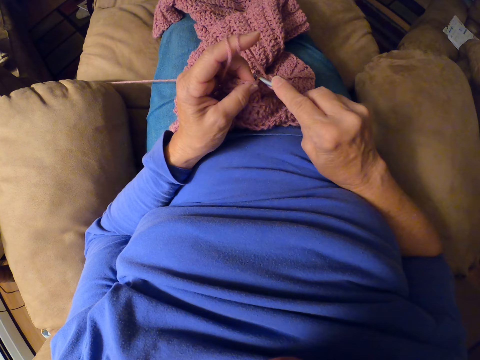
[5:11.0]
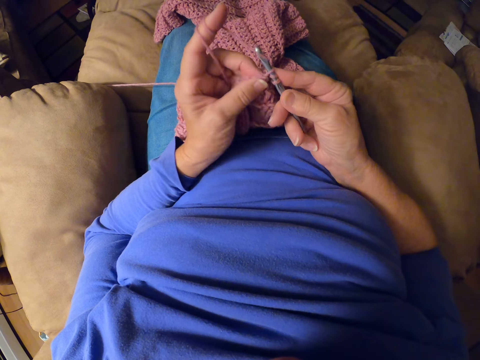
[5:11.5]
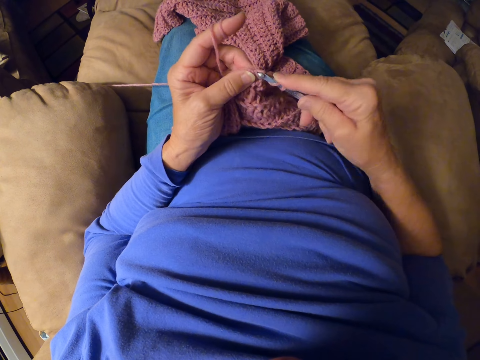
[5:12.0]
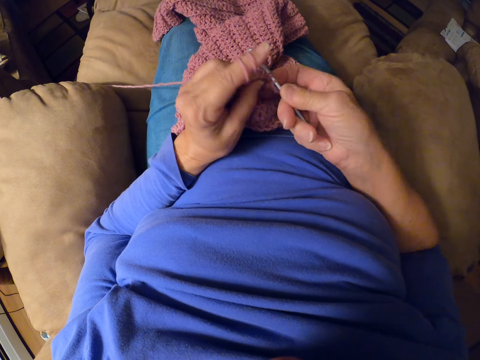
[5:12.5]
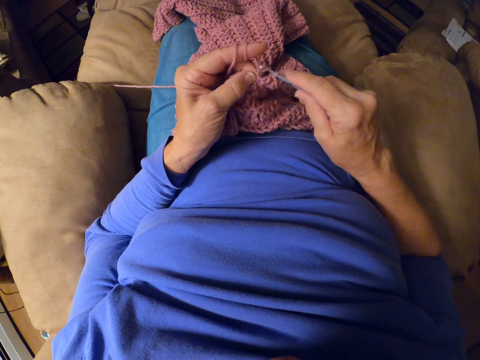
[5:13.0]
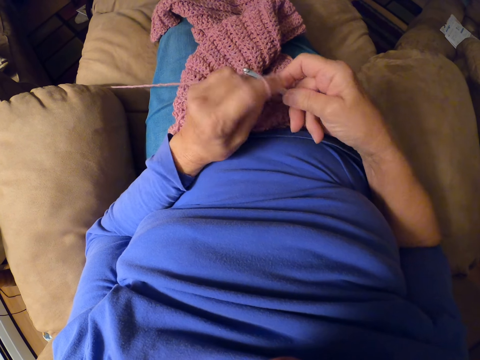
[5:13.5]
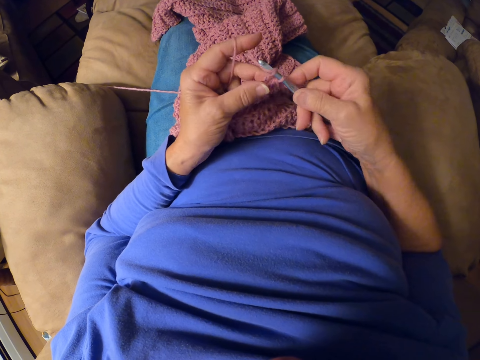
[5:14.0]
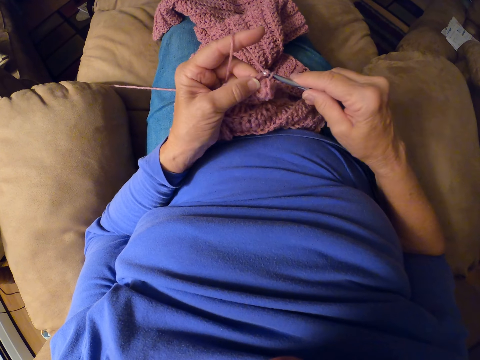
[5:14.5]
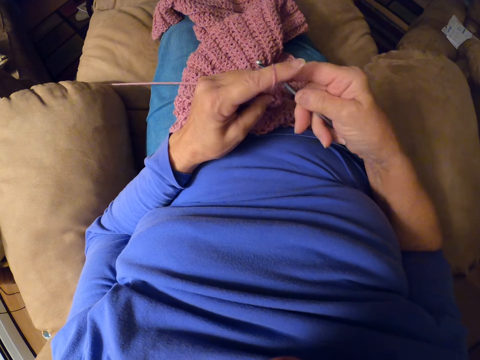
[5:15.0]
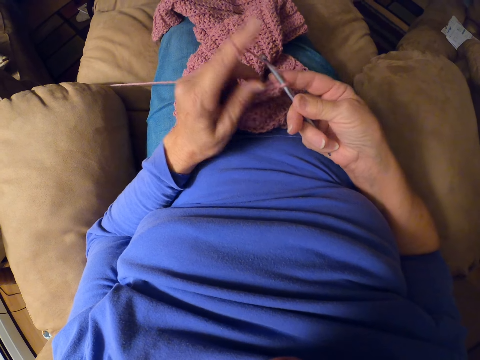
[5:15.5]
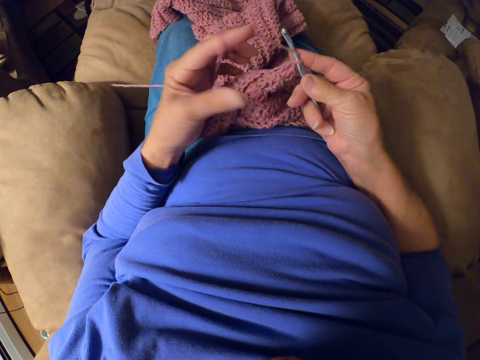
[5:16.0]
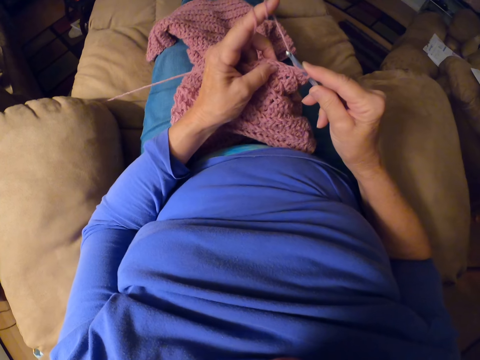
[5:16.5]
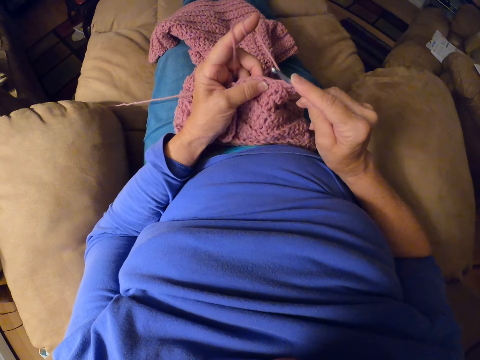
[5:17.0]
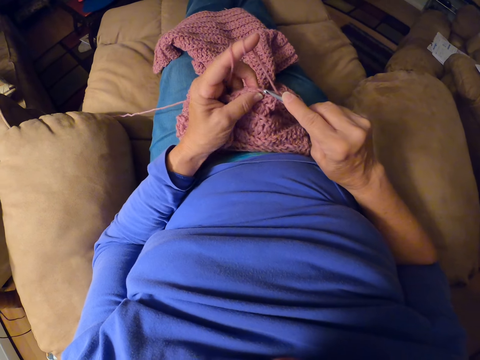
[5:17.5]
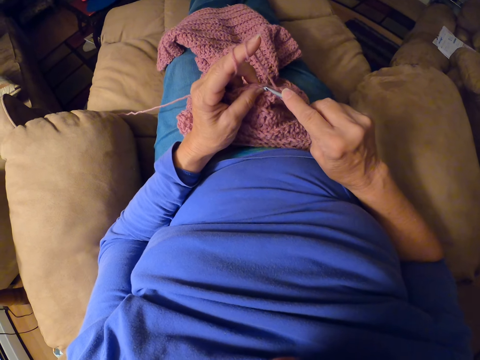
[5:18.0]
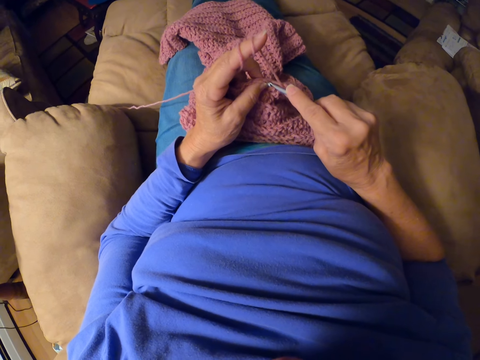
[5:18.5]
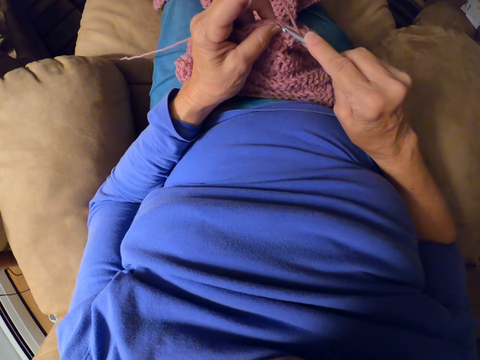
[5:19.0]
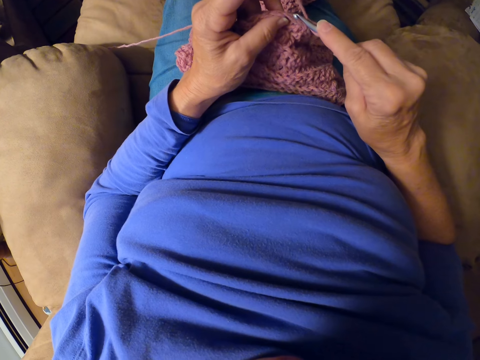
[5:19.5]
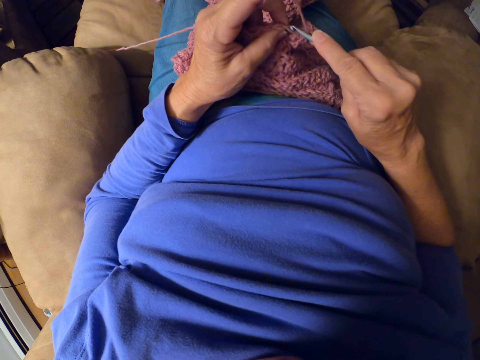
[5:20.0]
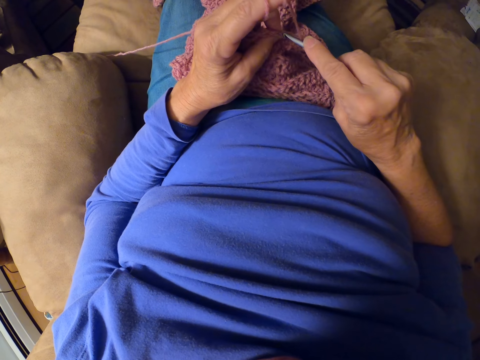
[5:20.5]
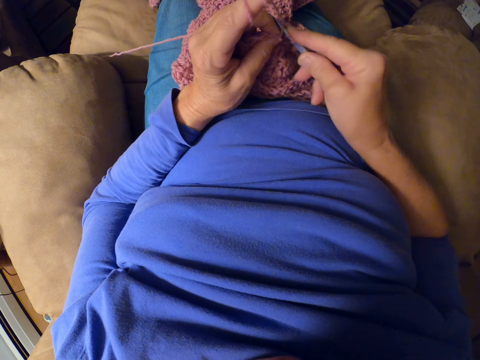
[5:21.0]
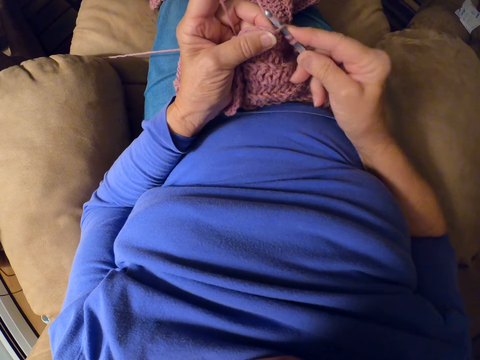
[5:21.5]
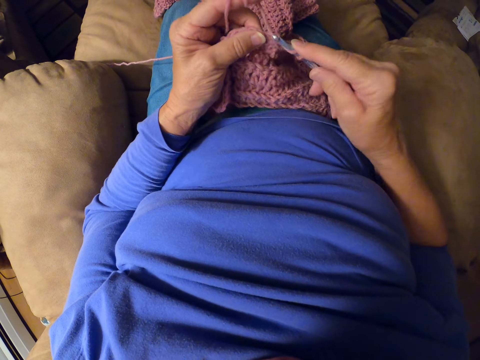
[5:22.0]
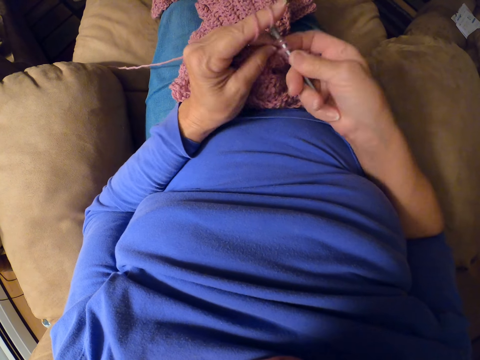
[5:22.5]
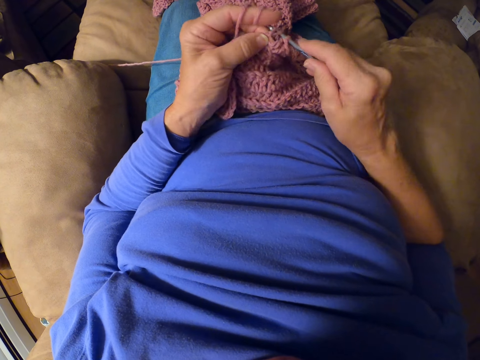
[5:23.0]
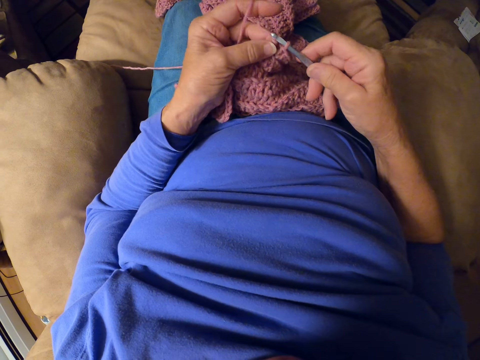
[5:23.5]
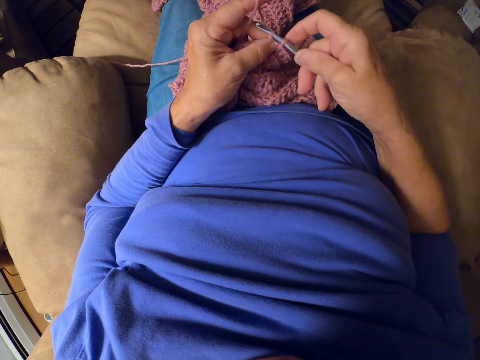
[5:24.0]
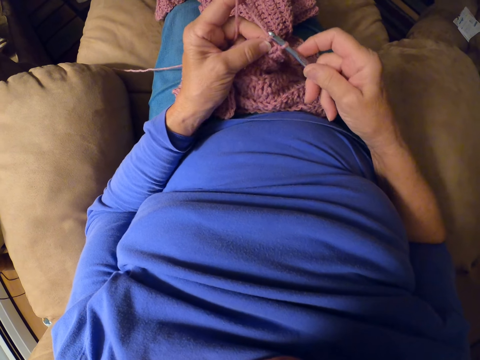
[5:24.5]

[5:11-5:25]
The camera wearer resumes crocheting the yarn with the crochet hook. She wraps the yarn around her left fingers. She resumes crocheting the yarn with the crochet hook.

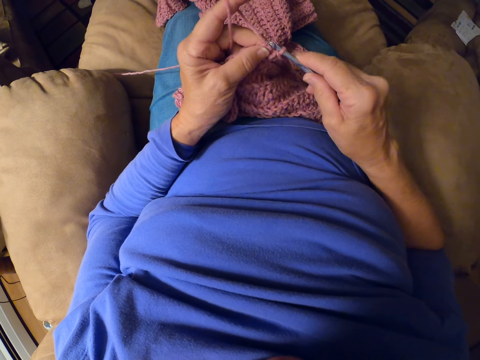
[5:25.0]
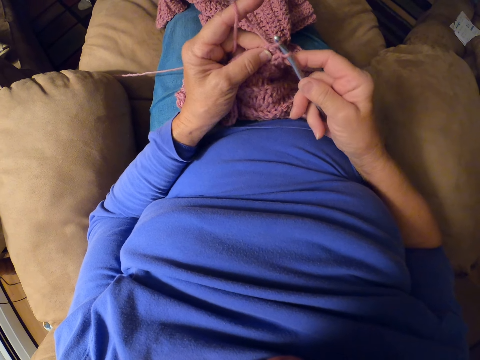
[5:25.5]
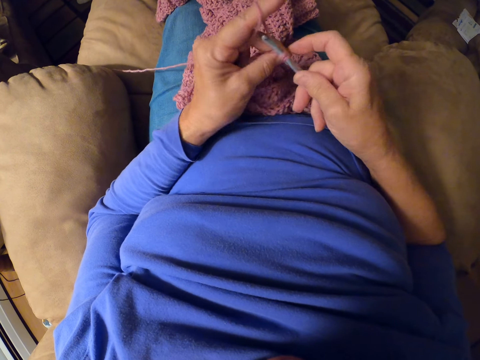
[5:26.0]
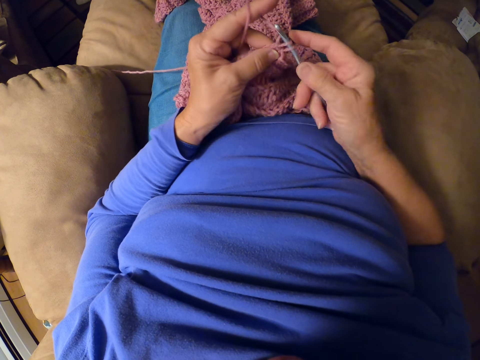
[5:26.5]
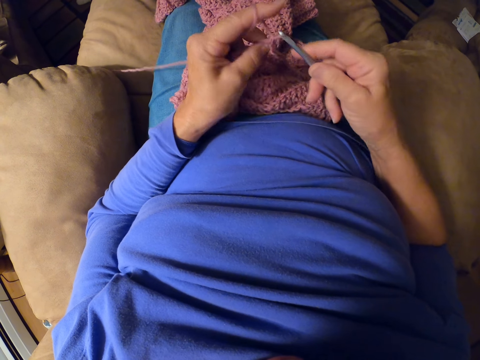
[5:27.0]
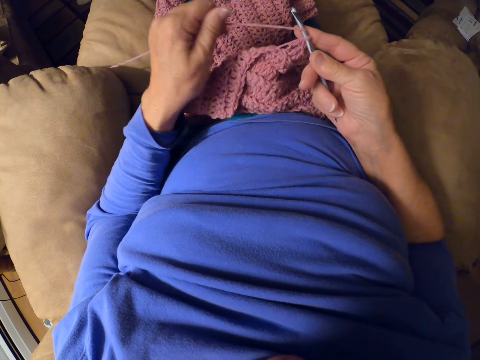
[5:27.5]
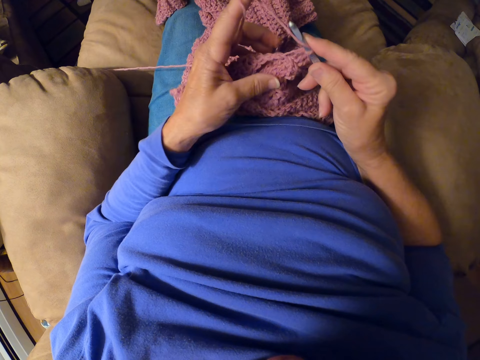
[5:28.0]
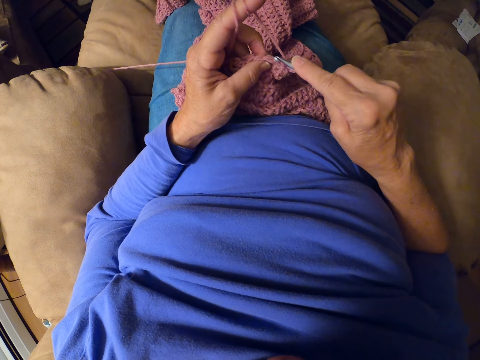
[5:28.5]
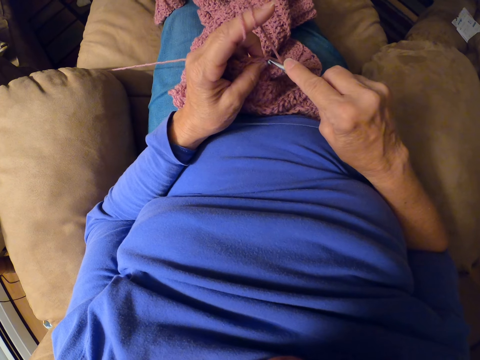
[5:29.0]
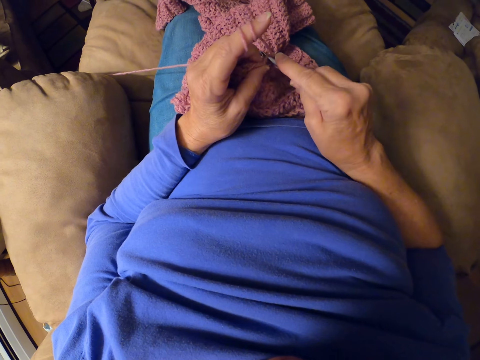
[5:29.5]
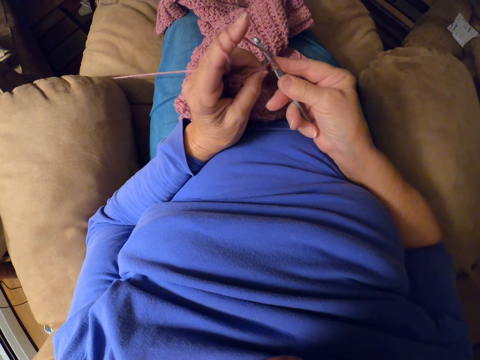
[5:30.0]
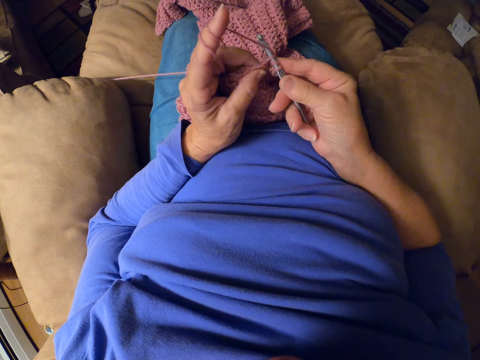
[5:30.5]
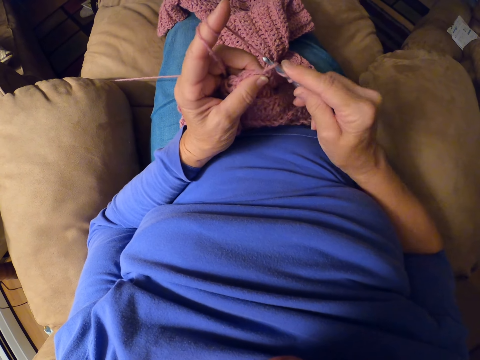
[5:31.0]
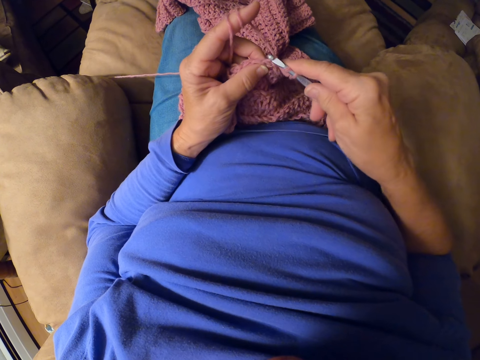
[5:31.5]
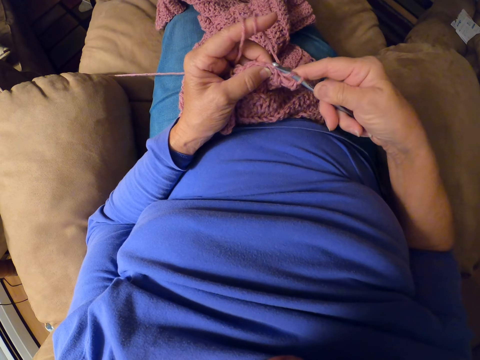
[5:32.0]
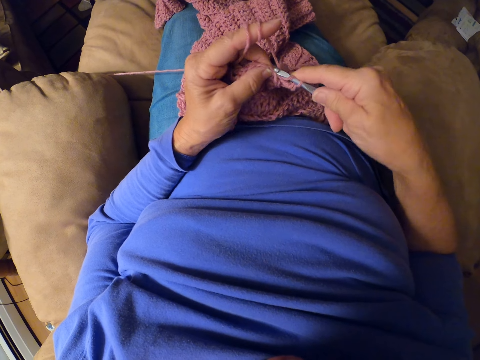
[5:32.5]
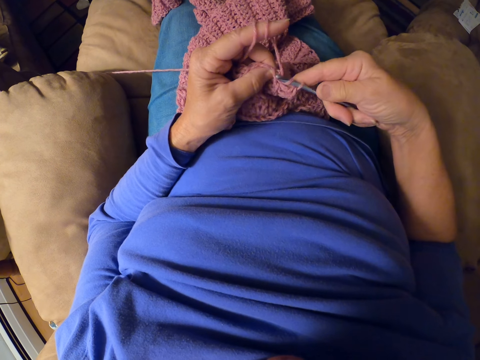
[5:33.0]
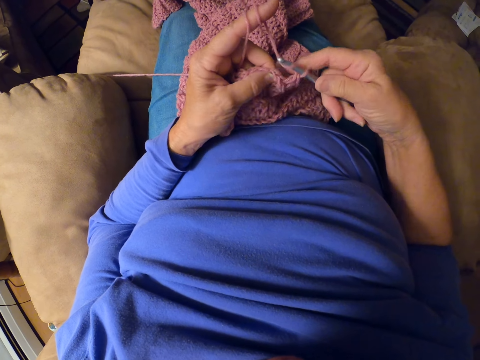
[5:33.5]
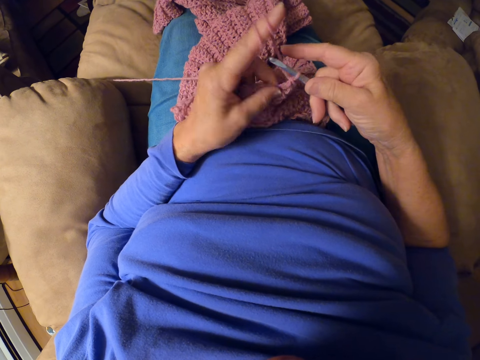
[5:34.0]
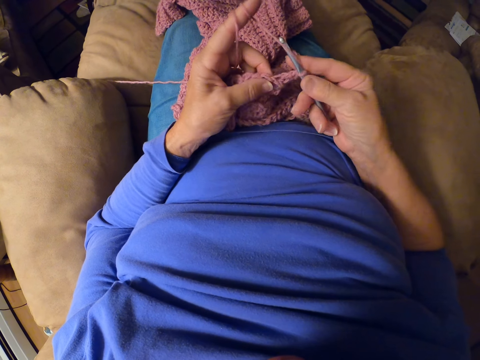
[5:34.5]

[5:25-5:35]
The camera wearer wraps the yarn around her left fingers. She resumes crocheting the yarn with the crochet hook.

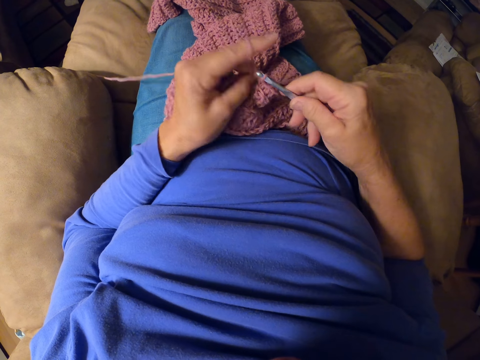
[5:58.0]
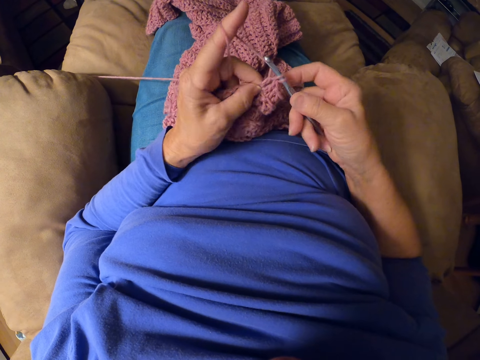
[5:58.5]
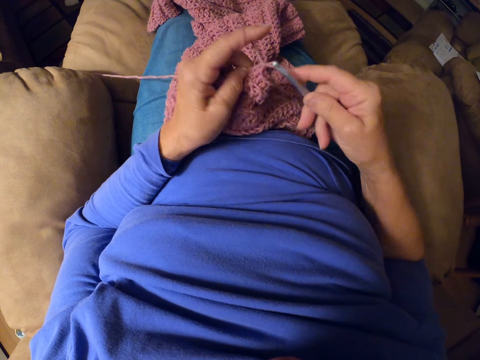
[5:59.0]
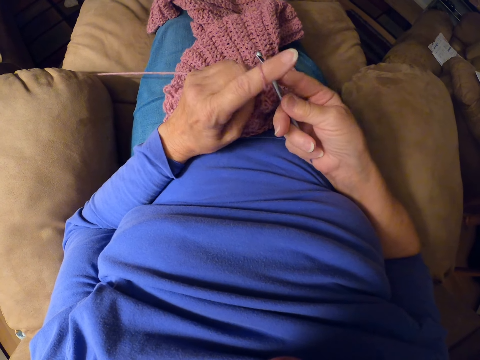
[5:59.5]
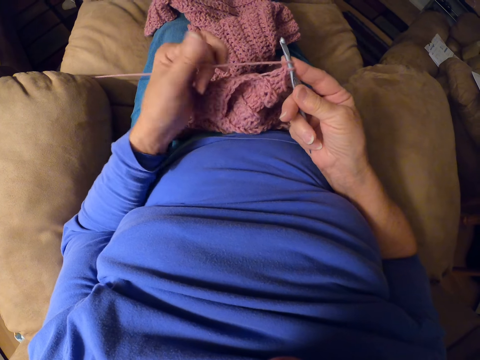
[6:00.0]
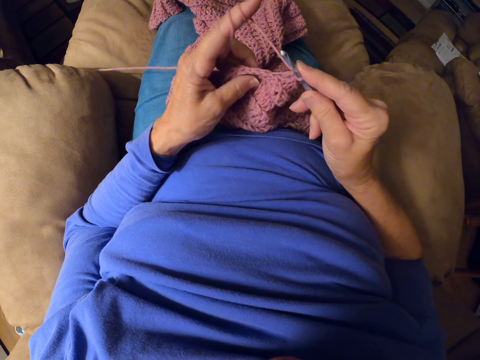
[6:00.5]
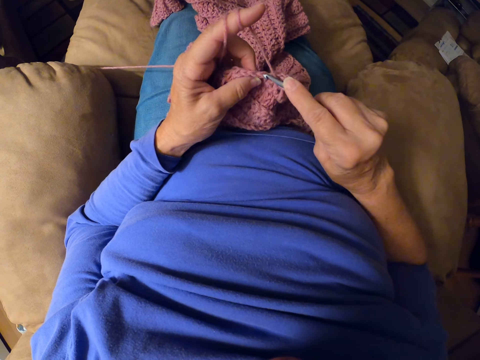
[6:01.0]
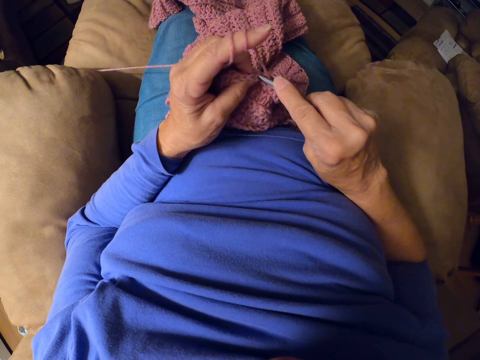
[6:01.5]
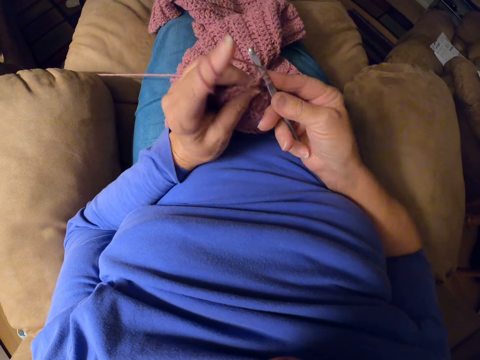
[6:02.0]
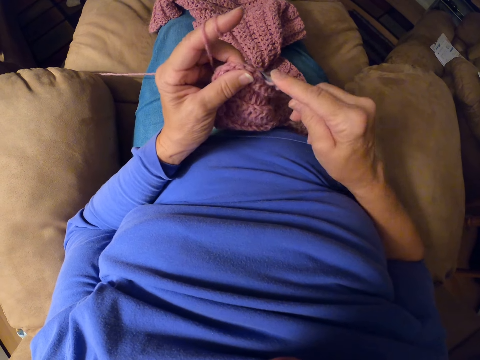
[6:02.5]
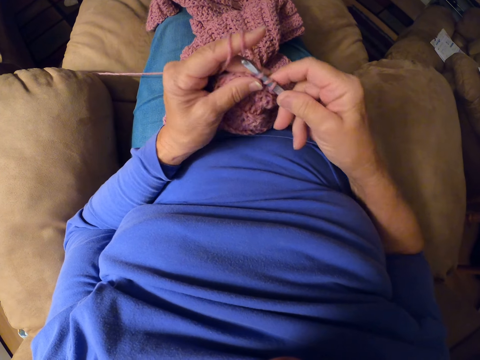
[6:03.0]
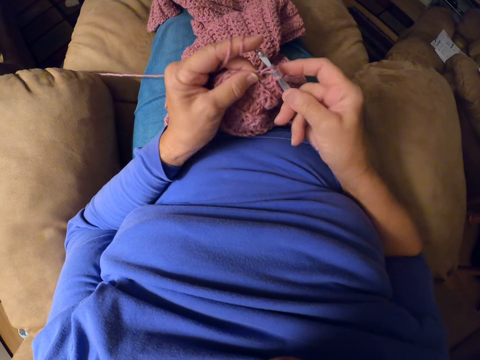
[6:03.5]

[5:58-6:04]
The camera wearer wraps the yarn around her left fingers. She resumes crocheting the yarn with the crochet hook.
